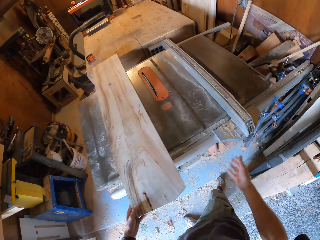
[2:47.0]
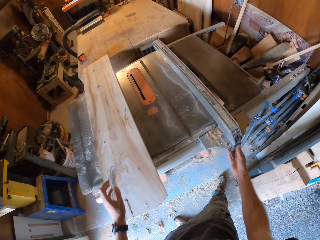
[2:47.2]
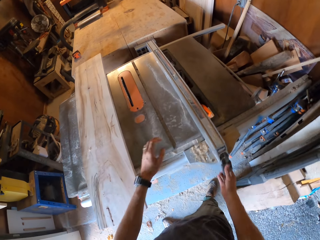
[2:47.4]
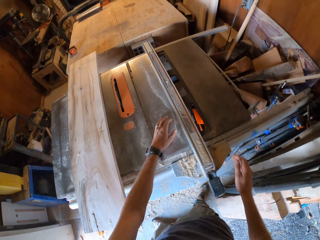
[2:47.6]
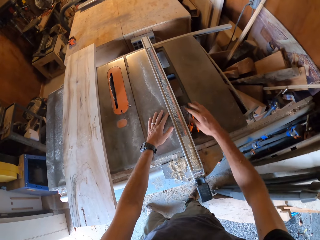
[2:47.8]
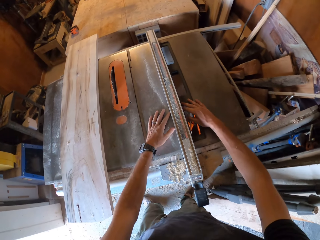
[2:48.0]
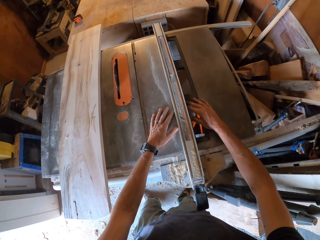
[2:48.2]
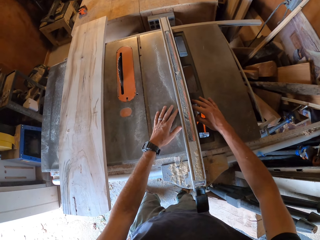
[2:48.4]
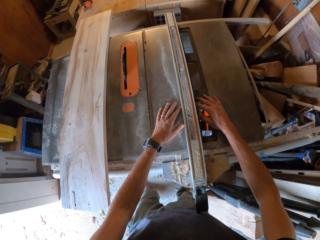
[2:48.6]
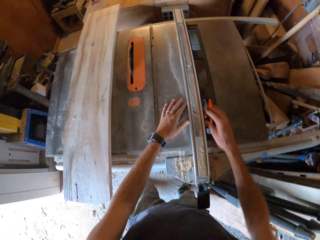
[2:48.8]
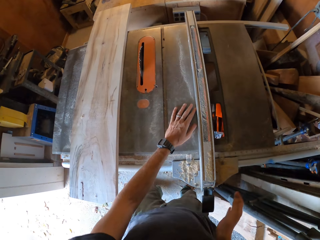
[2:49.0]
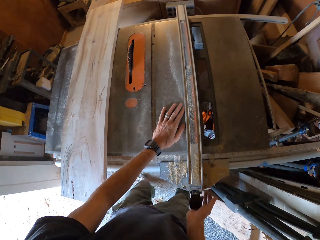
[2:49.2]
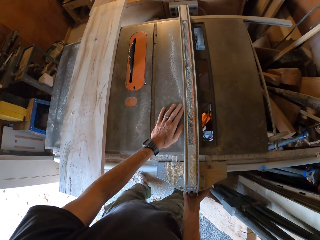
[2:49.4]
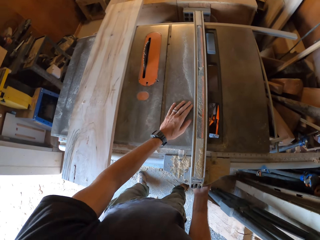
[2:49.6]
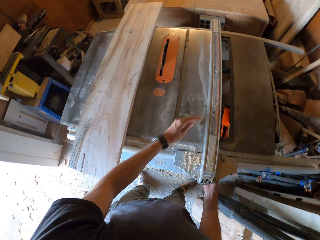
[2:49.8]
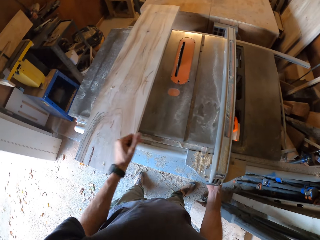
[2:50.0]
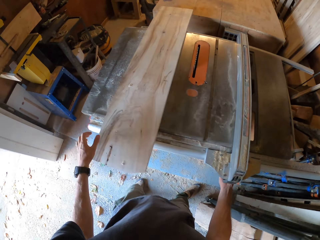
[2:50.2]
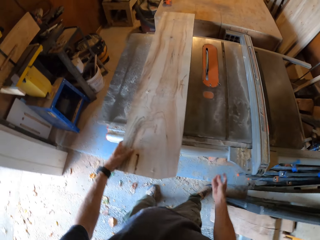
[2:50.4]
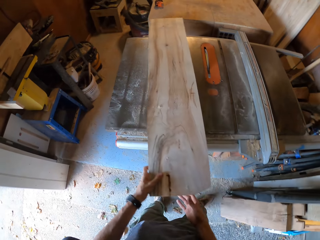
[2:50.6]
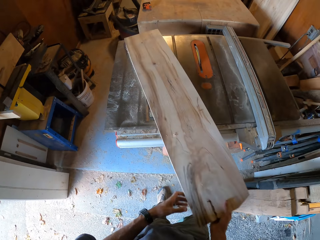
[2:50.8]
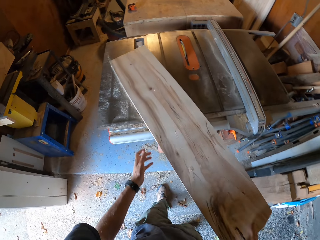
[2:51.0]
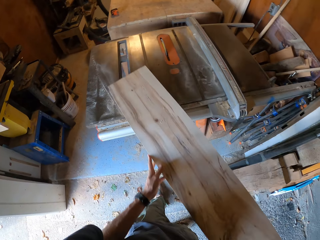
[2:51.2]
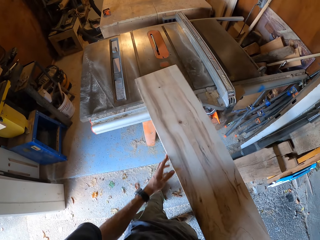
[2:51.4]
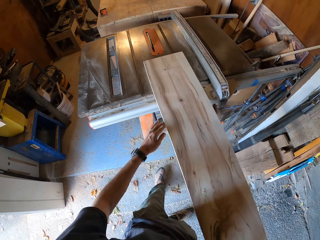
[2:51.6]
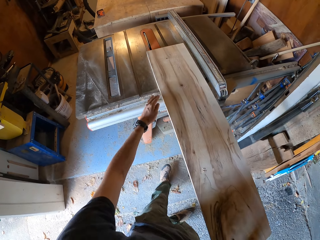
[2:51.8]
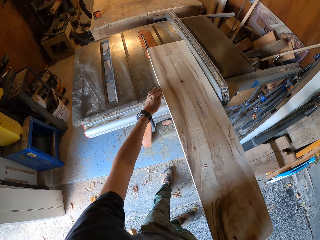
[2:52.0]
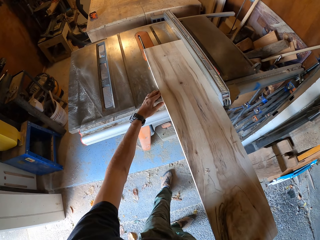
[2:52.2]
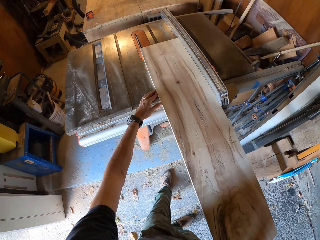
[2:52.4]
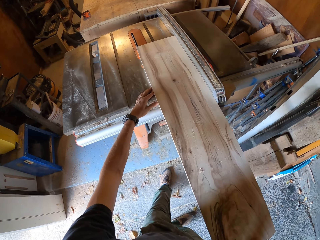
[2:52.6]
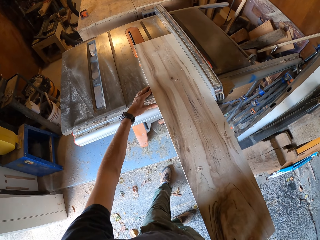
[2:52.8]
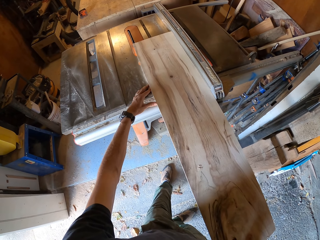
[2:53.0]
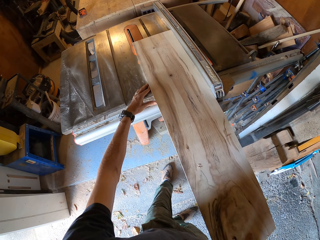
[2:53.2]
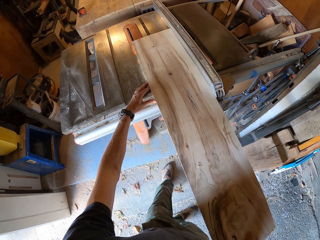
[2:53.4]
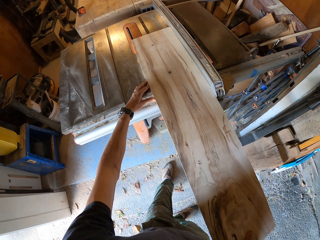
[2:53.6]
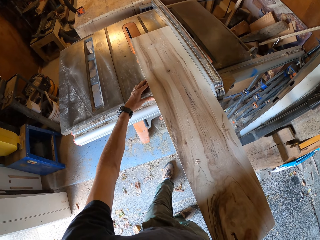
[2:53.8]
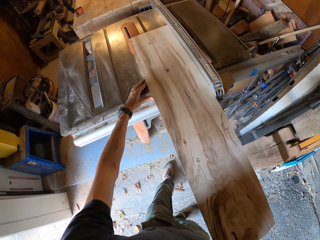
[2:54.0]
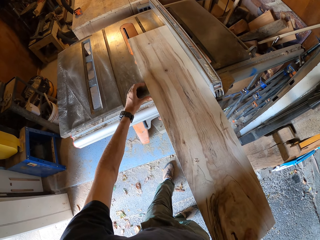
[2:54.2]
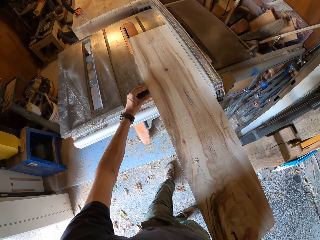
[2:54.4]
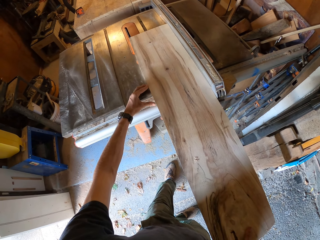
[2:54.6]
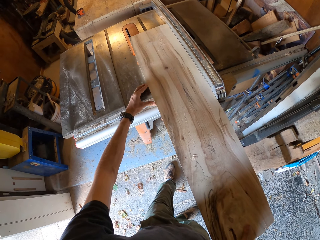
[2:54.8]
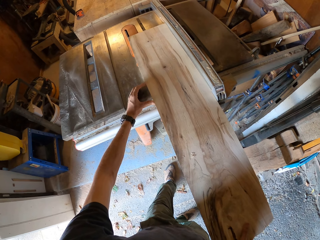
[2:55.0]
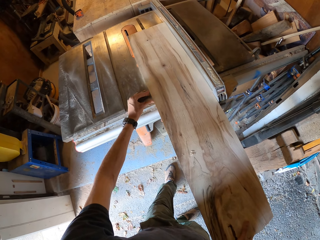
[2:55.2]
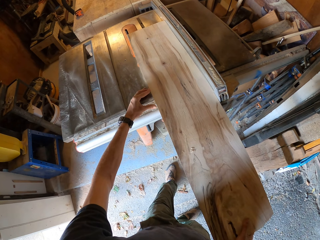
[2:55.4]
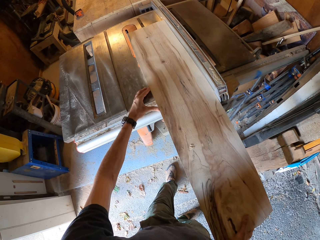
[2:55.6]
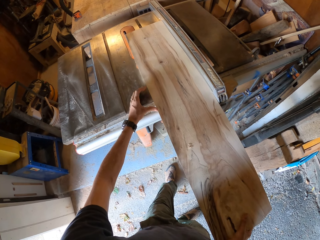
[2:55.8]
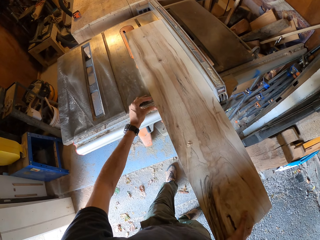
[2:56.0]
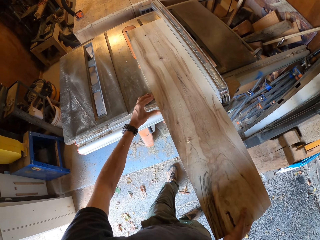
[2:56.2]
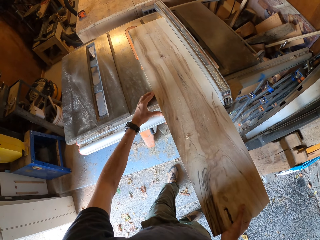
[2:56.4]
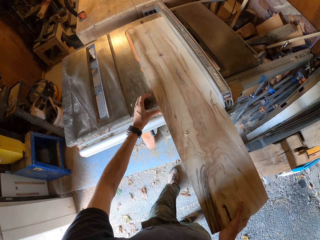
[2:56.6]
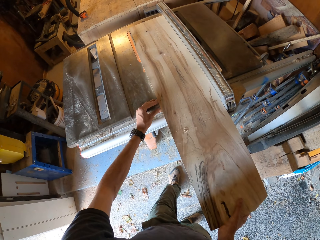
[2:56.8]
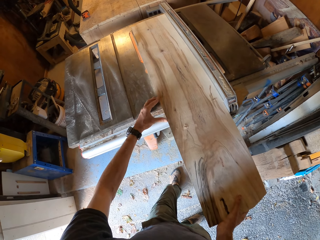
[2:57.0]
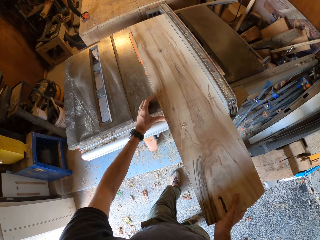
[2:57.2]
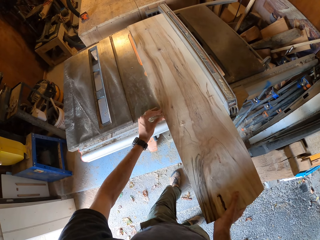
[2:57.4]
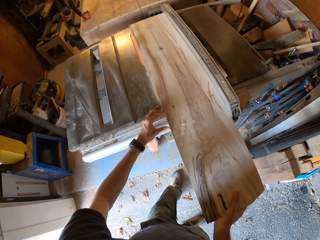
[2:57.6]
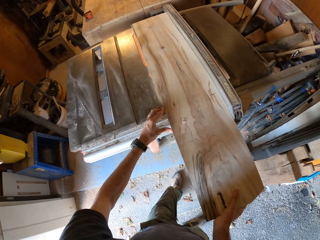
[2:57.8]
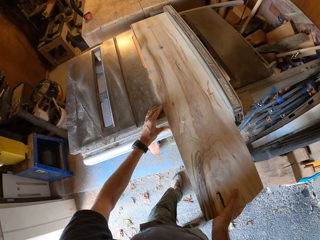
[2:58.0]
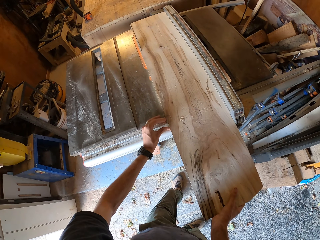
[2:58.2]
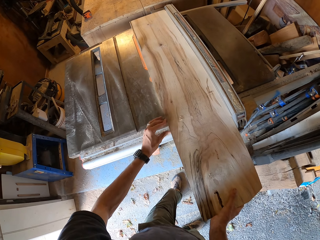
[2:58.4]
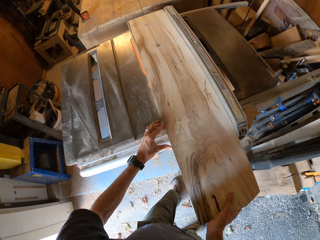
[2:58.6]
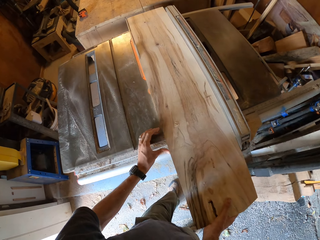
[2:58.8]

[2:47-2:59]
The camera wearer puts wood on the table saw. He adjusts the table saw, checks the blade guard, and moves the wood on the table saw with his hands. He picks up the wood. He runs the wood on the table saw and cuts the wood with the saw.

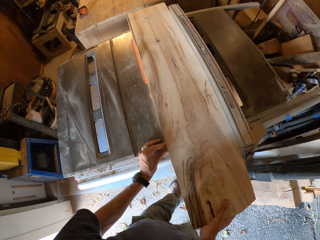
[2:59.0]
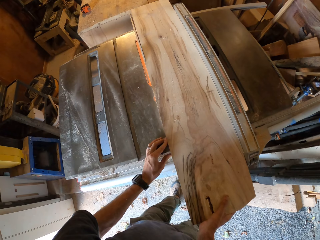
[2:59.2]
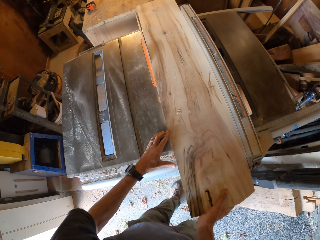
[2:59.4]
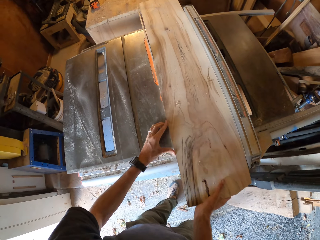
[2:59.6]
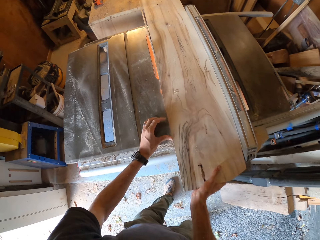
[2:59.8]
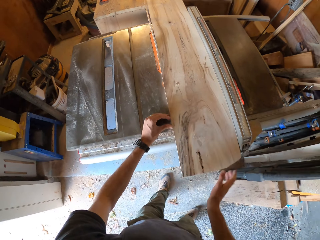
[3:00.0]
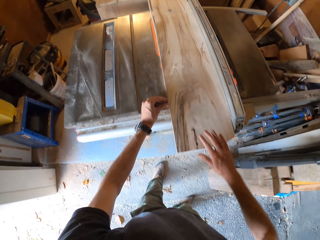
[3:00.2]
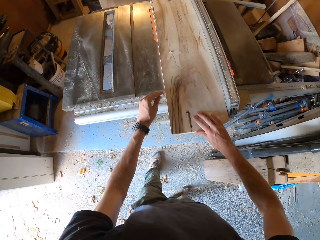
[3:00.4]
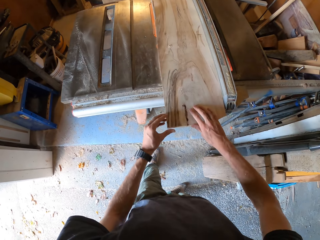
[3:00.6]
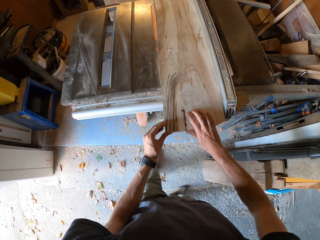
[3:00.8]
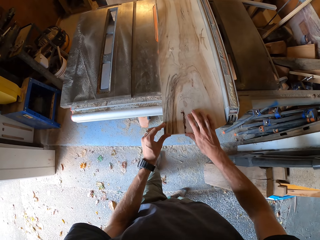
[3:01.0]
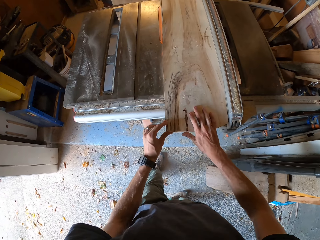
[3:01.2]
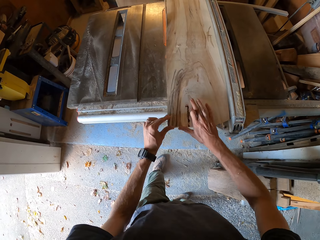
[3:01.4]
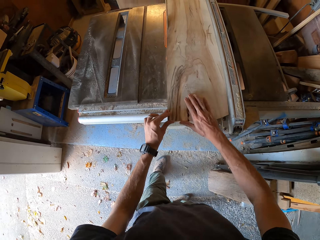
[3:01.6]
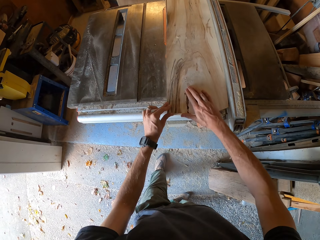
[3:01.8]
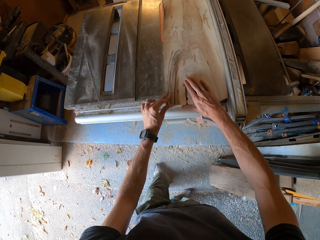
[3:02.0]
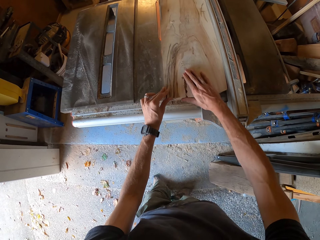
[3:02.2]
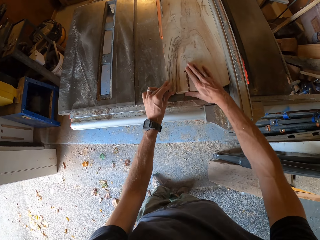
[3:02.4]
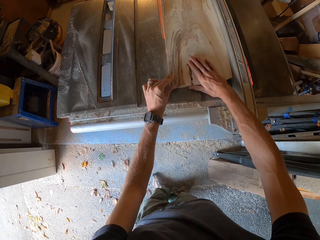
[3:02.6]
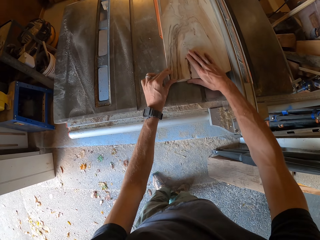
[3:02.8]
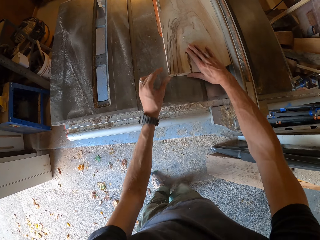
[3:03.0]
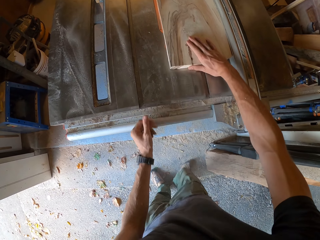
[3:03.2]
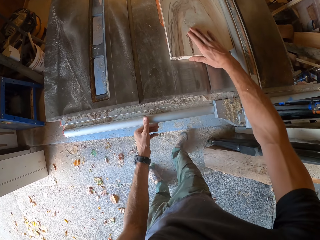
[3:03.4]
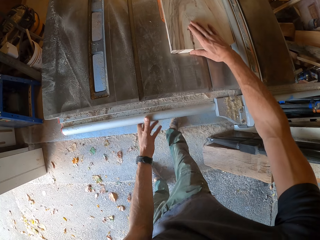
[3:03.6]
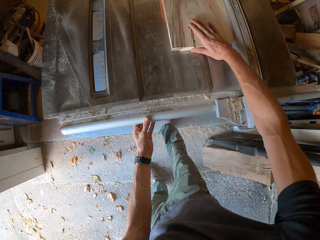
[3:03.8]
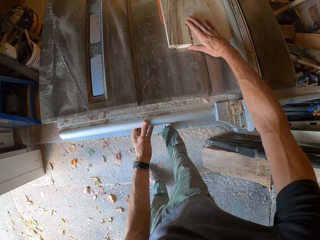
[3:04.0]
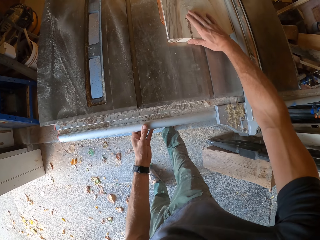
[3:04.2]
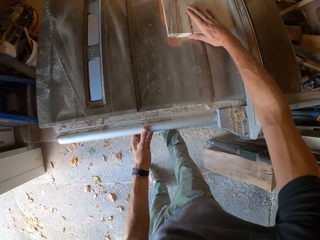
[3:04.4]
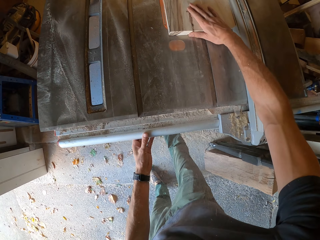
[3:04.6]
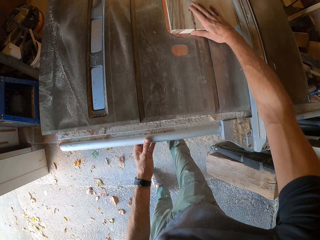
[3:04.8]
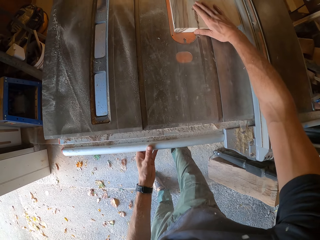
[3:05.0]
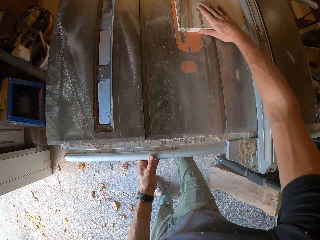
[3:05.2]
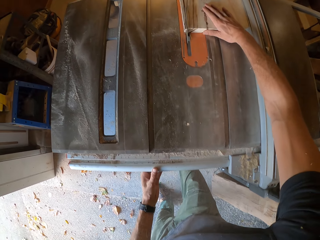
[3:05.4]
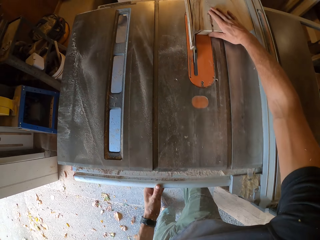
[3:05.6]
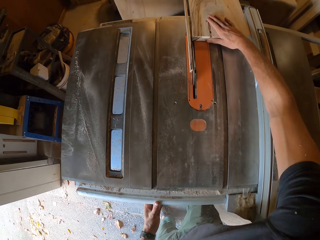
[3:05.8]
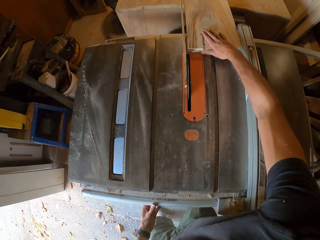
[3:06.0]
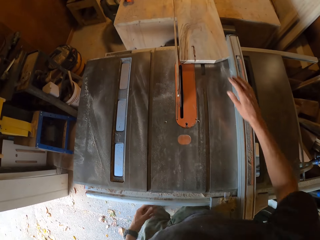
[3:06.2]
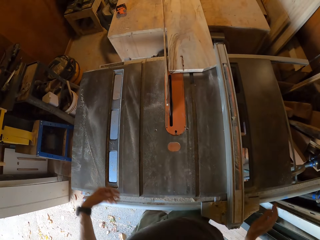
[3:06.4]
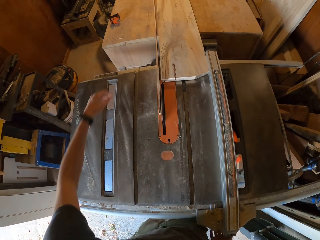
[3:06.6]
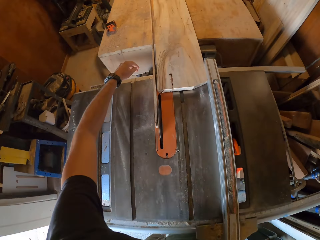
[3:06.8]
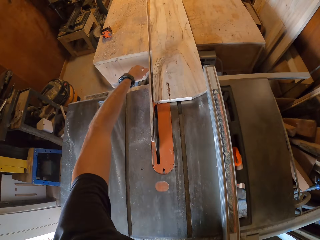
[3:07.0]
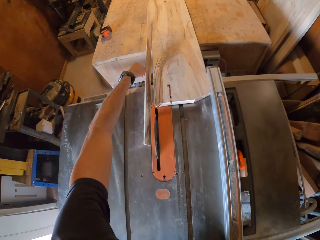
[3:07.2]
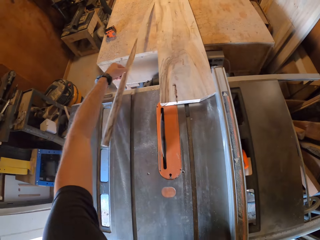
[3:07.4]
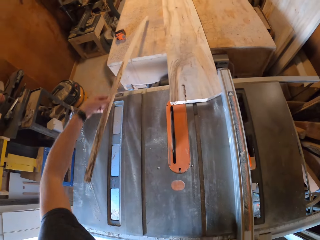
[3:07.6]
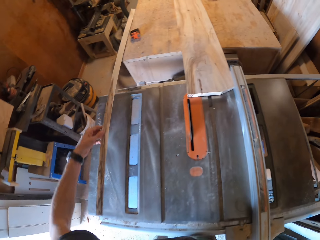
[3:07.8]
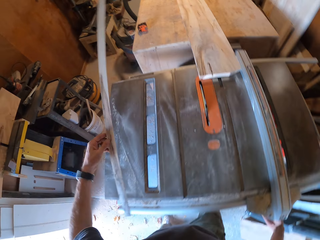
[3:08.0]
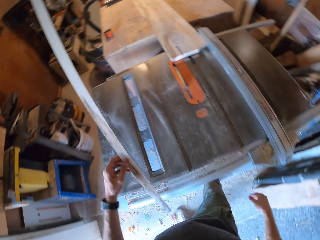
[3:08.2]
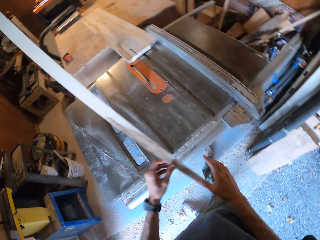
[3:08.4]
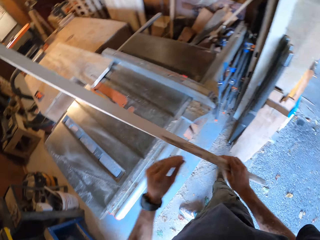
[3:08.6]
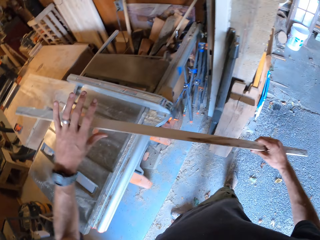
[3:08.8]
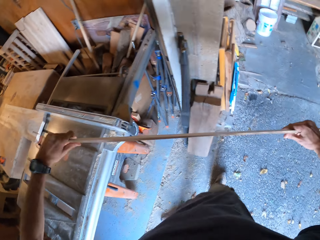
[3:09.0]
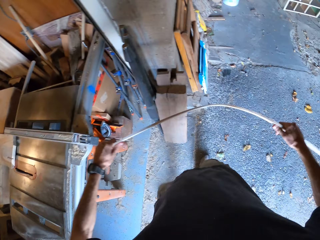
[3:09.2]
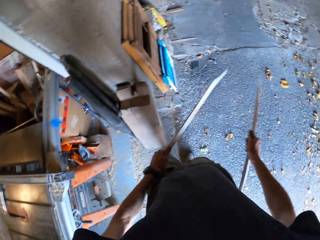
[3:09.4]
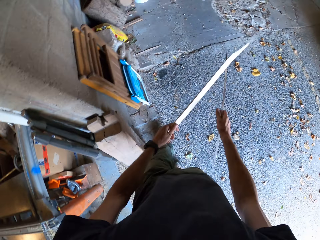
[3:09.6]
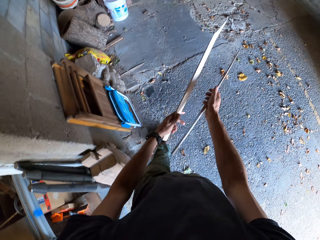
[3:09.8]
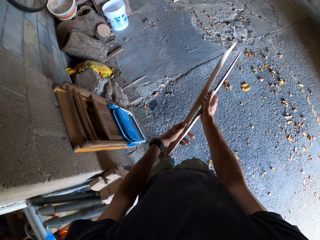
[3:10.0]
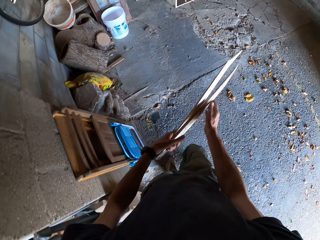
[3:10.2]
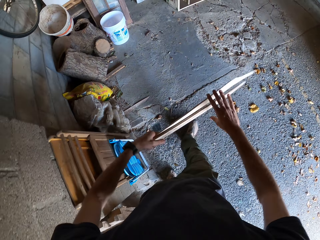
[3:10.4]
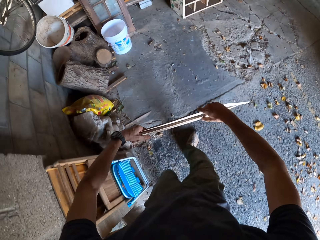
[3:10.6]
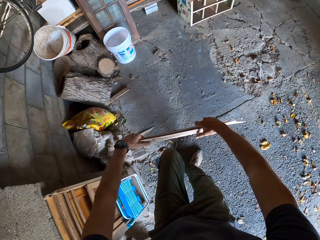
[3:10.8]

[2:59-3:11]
The camera wearer picks up a piece of the wood on the table with his left hand. He breaks the piece of wood with his hands.
